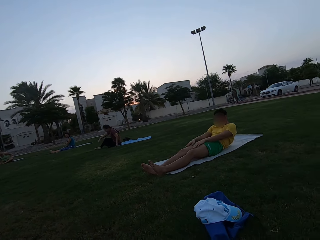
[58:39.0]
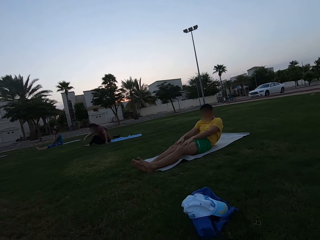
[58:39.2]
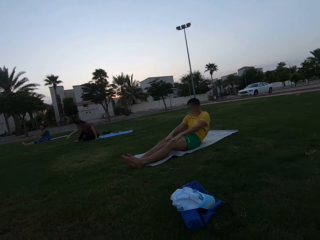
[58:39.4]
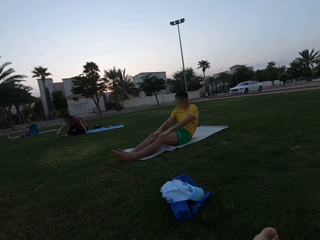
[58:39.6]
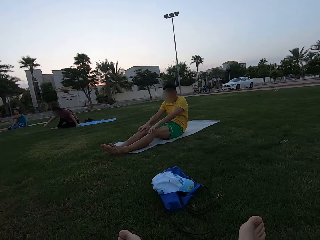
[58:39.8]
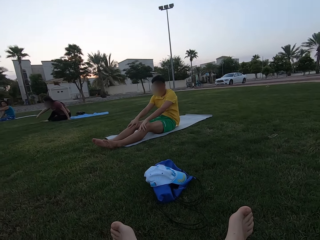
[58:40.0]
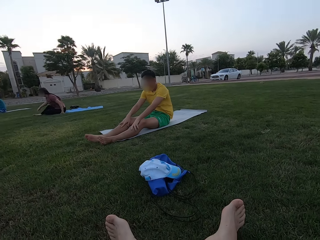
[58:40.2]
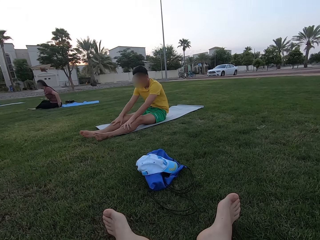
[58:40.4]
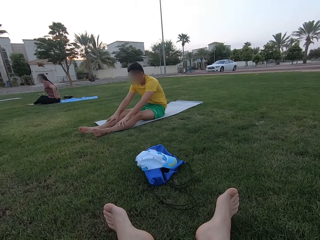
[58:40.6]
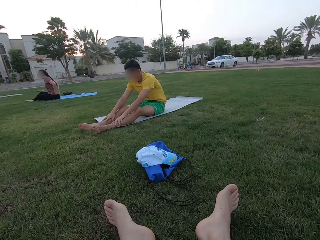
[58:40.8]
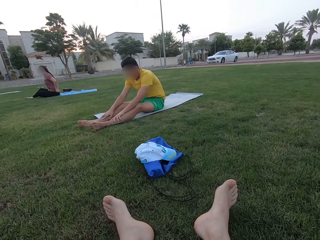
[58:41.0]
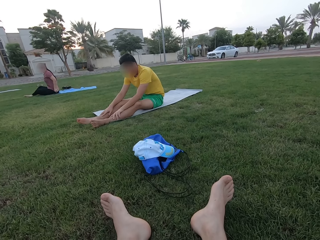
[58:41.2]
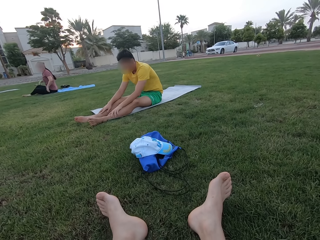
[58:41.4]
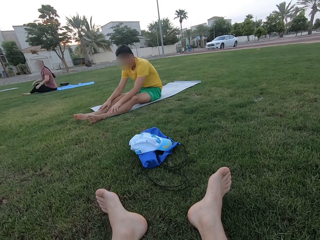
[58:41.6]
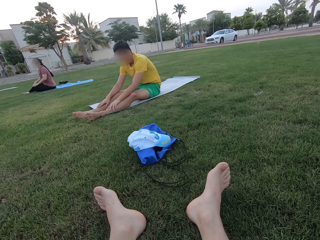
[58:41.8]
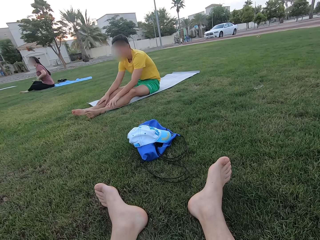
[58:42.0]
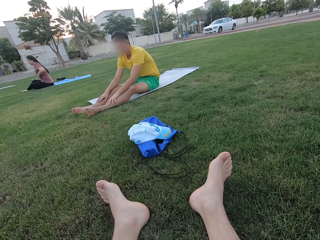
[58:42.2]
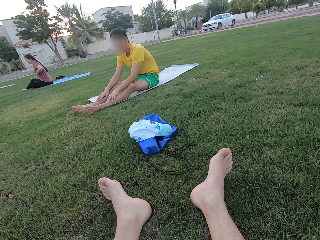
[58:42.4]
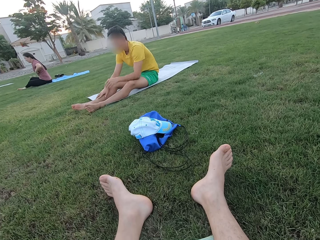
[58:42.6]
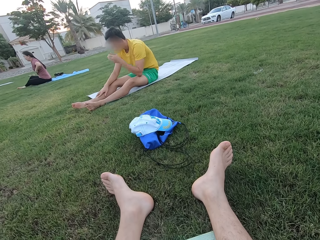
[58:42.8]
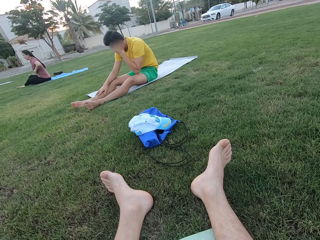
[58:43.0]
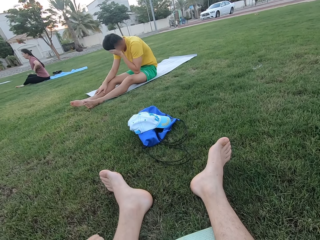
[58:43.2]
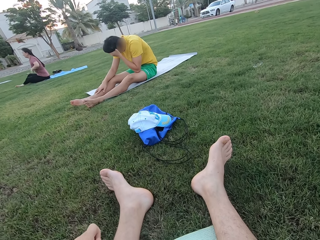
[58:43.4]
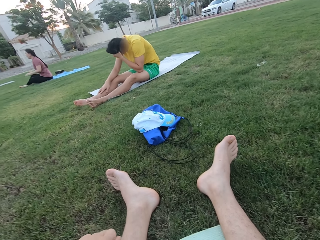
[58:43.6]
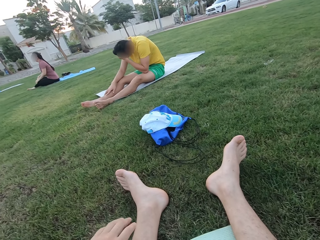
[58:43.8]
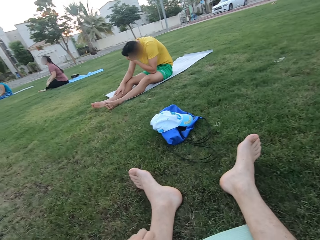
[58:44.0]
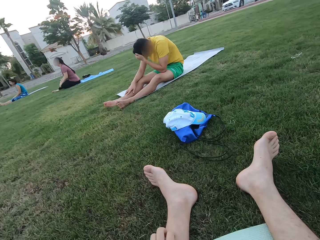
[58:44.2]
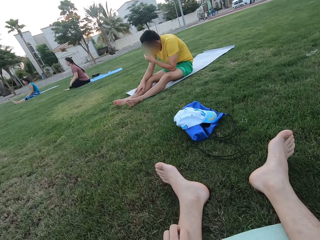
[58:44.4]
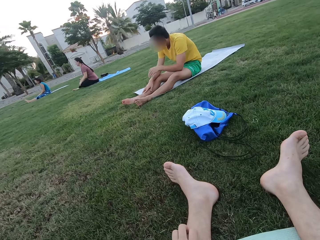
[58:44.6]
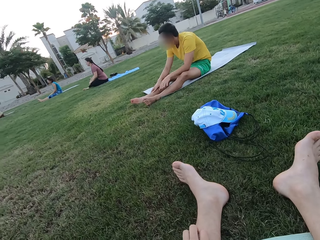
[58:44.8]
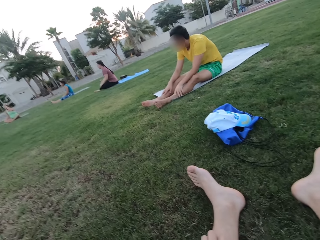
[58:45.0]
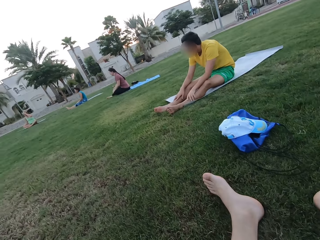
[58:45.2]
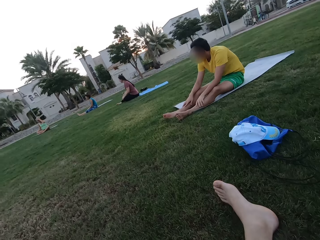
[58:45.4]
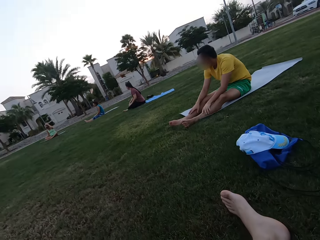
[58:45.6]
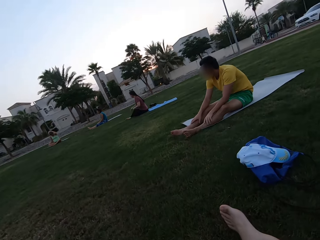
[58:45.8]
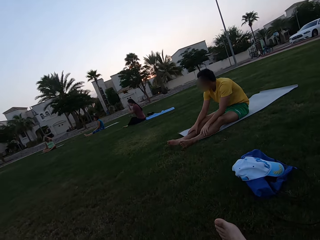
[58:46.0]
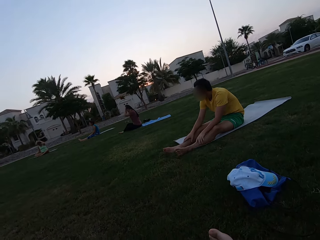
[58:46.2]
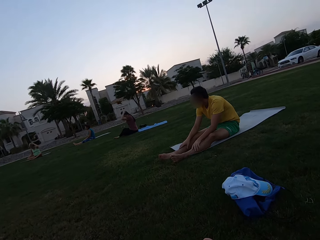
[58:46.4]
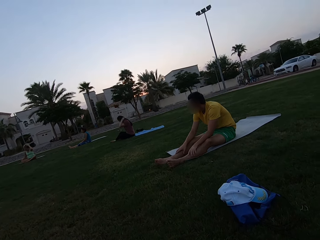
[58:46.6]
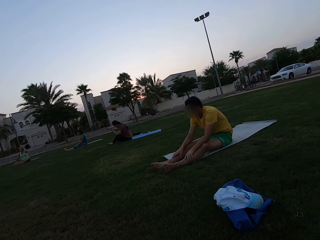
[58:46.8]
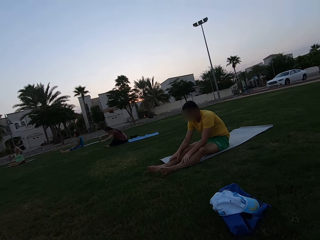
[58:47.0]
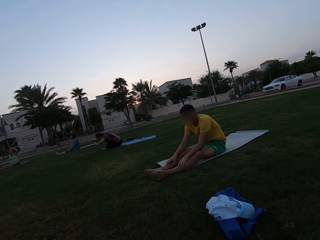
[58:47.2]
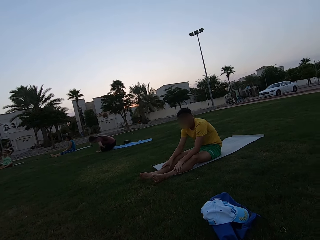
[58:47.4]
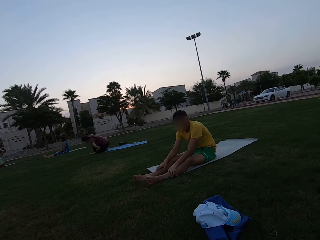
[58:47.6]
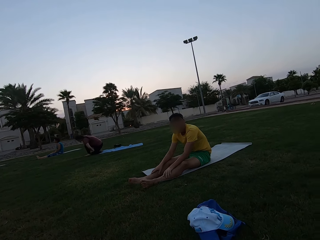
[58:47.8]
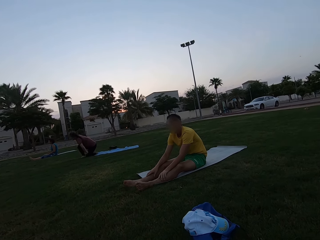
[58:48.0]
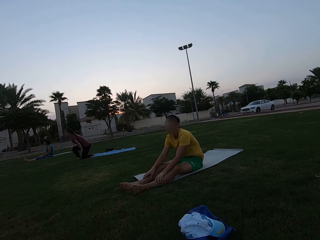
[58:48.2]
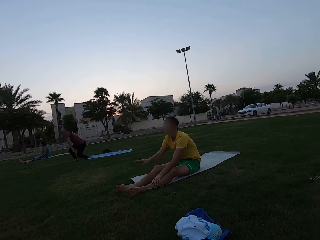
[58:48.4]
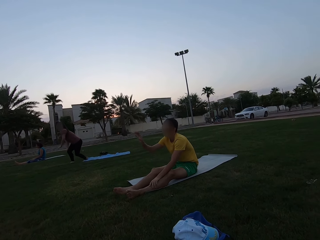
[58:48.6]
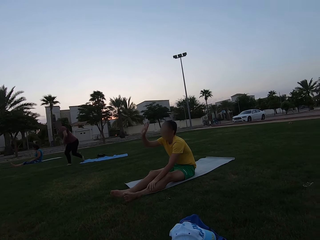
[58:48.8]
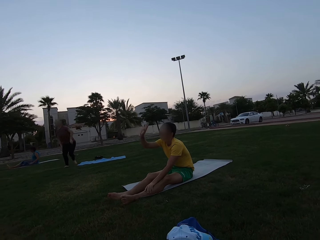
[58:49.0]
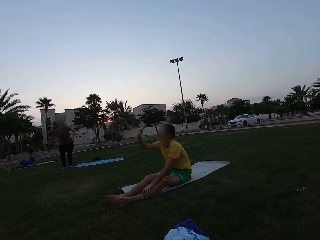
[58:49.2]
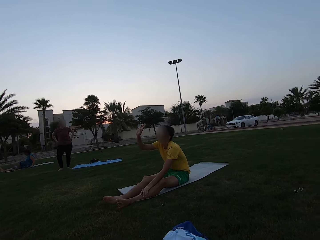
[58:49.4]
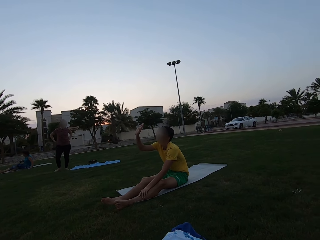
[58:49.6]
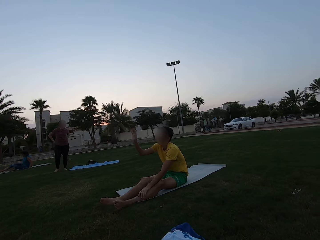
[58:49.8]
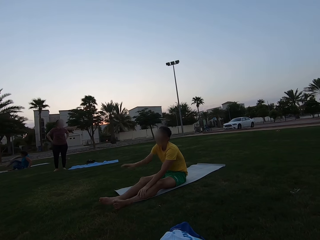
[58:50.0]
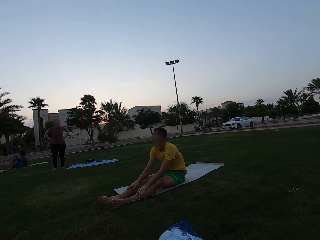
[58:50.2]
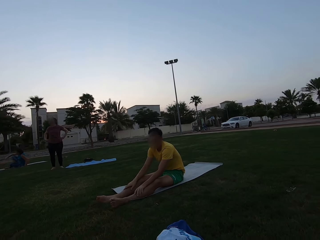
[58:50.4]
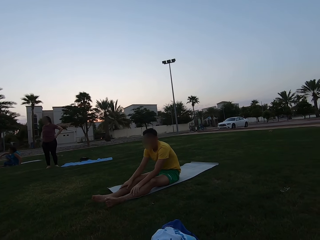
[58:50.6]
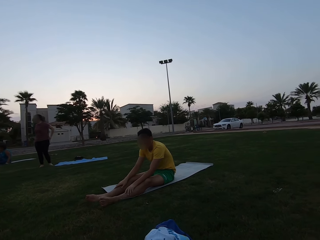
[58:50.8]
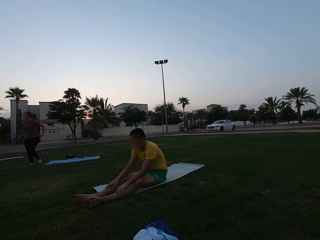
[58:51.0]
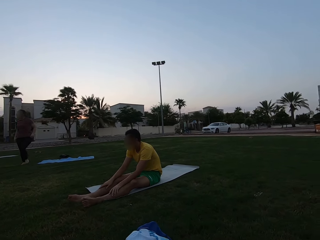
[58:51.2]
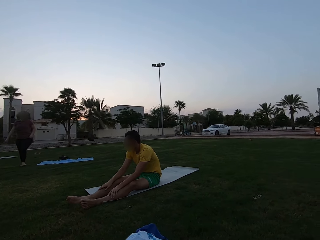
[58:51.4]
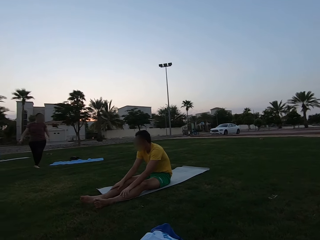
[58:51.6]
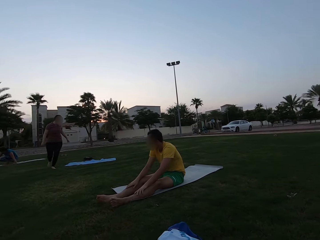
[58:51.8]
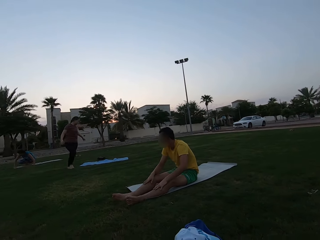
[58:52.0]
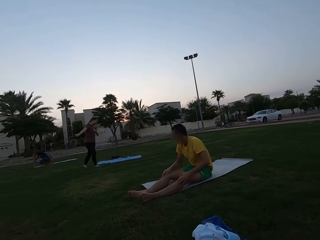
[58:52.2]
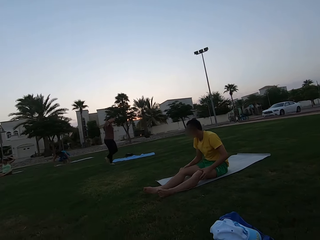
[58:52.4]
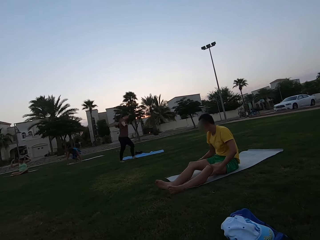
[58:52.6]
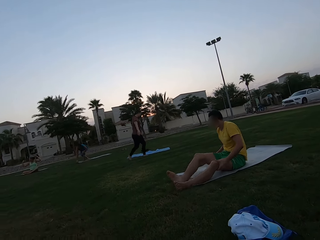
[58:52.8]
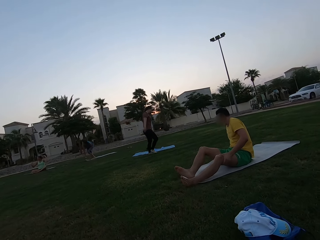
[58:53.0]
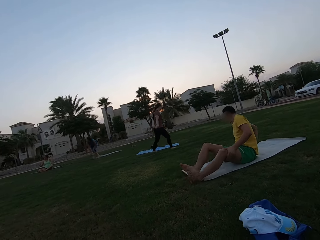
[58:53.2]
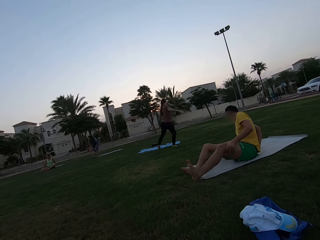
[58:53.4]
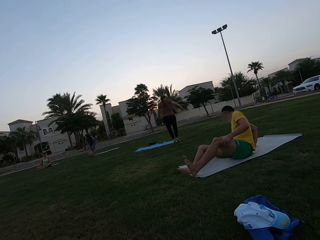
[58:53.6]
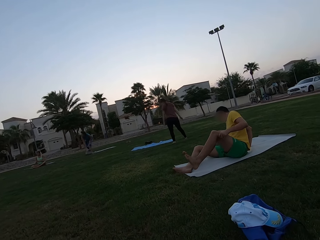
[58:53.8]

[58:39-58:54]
A person moves up. The person wipes his face. A woman makes her hair. The camera wearer sits down. They stand up on the ground. Another woman stands up on the ground.

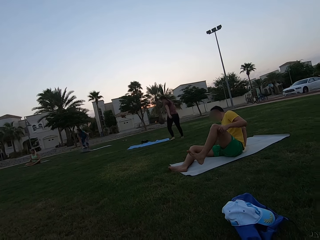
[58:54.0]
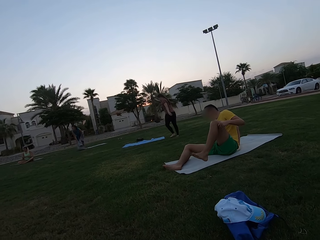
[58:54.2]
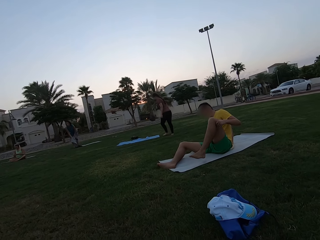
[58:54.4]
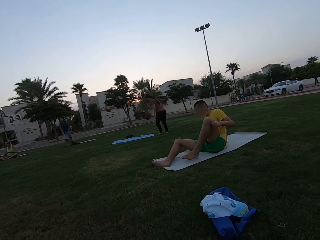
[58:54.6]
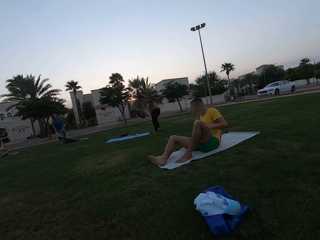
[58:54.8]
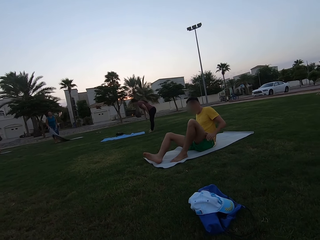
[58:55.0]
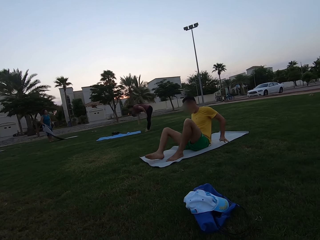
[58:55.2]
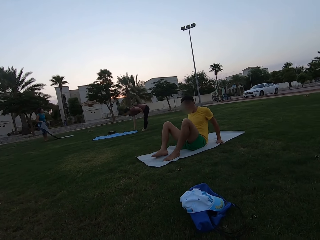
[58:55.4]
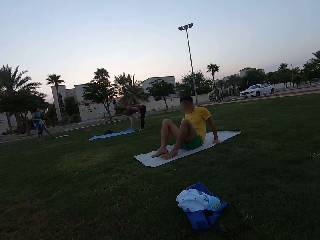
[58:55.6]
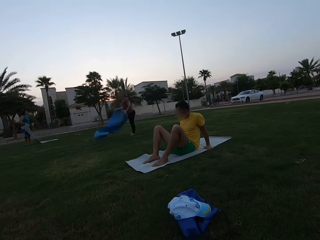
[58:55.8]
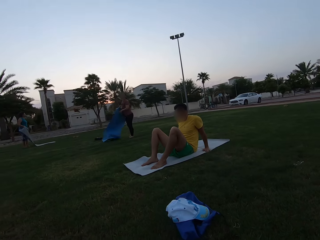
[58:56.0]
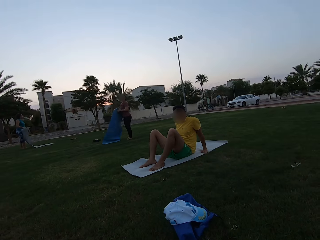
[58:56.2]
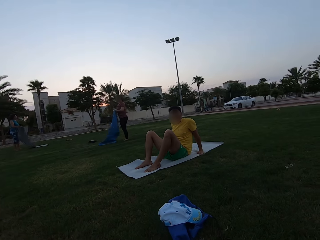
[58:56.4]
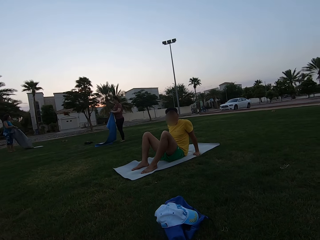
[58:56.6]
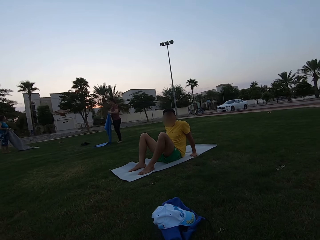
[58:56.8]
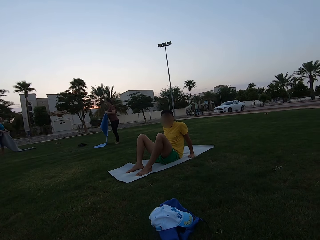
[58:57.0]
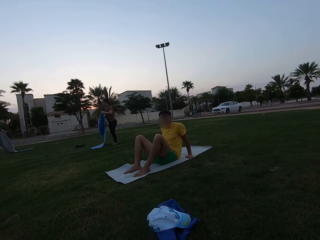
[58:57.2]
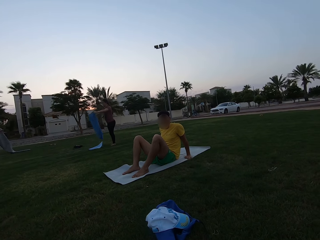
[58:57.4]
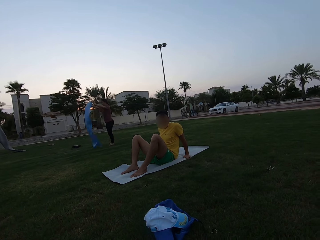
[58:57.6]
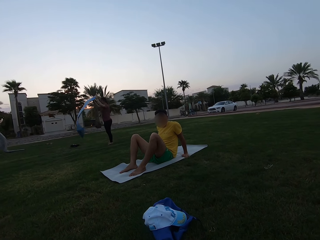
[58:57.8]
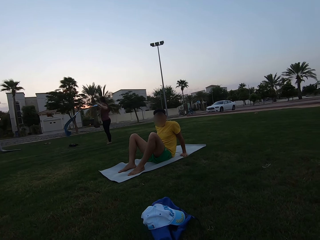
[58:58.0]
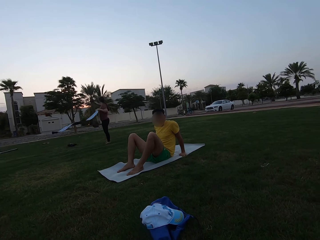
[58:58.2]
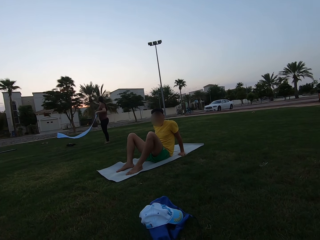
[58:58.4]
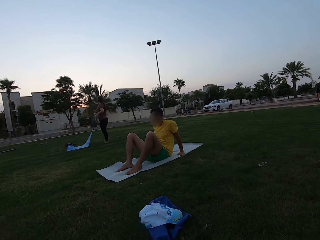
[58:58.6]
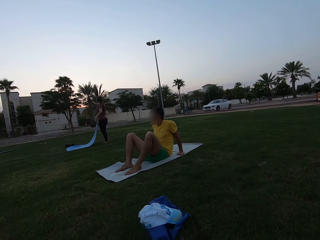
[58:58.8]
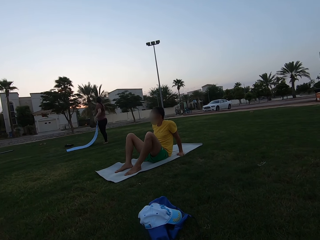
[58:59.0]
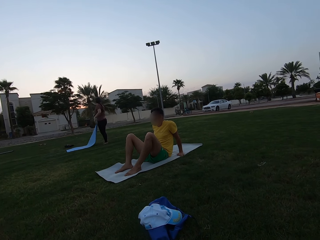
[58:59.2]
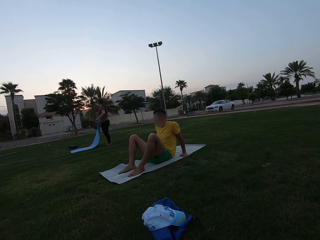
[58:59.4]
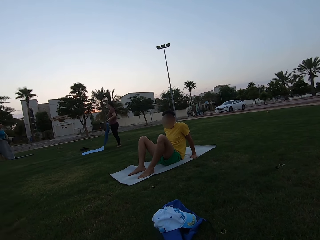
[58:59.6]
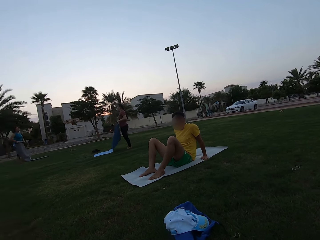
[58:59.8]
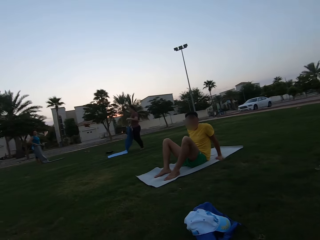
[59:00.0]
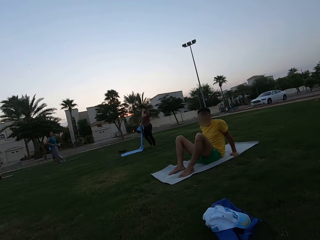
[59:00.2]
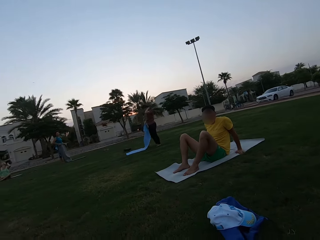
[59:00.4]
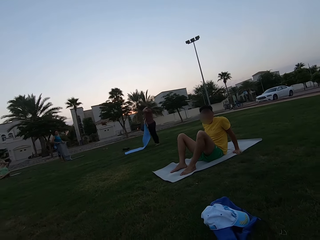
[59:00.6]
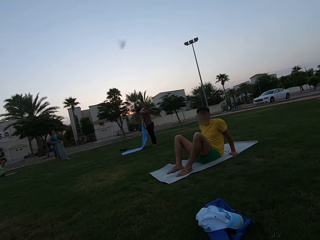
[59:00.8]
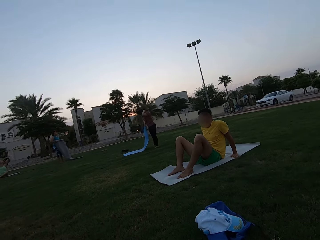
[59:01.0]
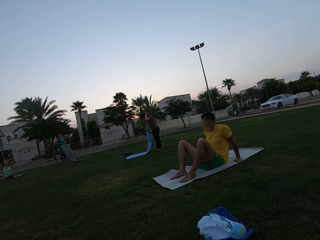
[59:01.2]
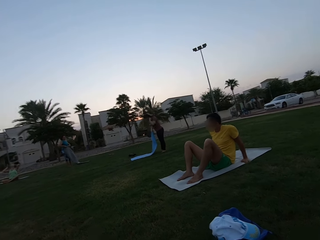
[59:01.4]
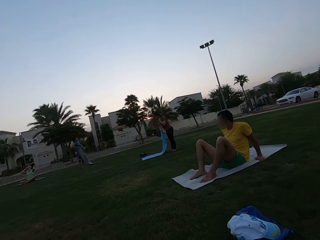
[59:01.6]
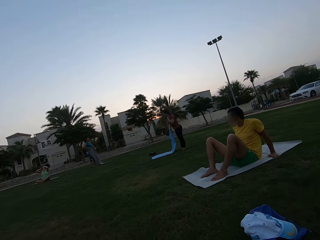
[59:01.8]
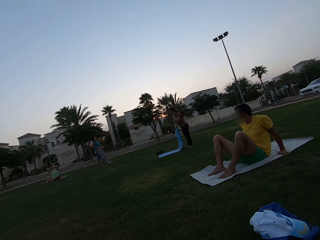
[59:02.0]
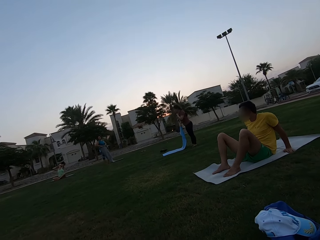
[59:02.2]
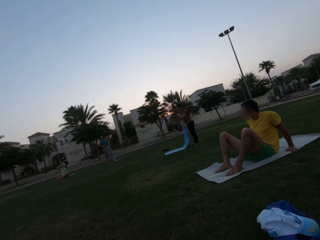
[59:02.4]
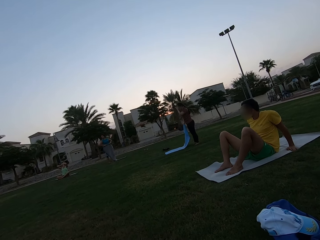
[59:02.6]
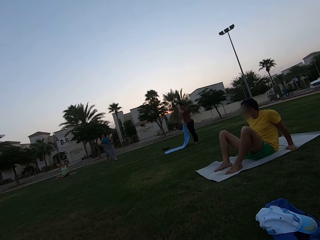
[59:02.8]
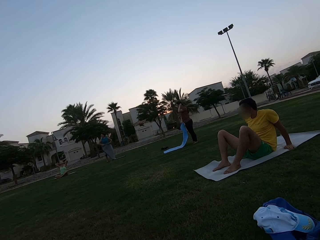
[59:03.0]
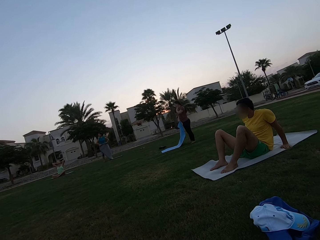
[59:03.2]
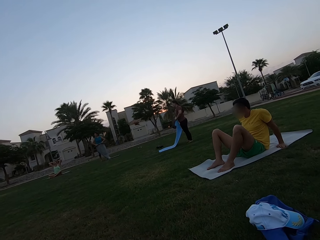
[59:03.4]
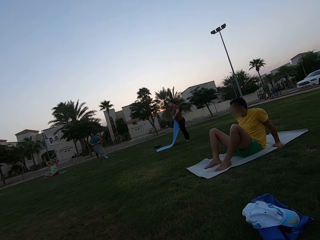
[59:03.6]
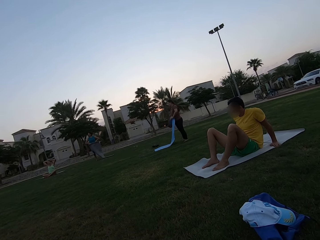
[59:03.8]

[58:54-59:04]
A woman picks up a cloth from the ground. Another woman picks up a cloth from the ground. The two women fold their cloths.
